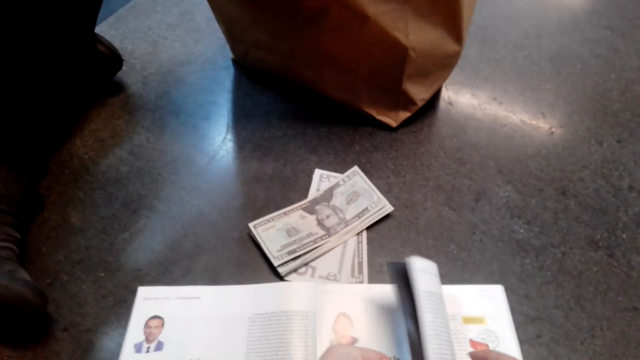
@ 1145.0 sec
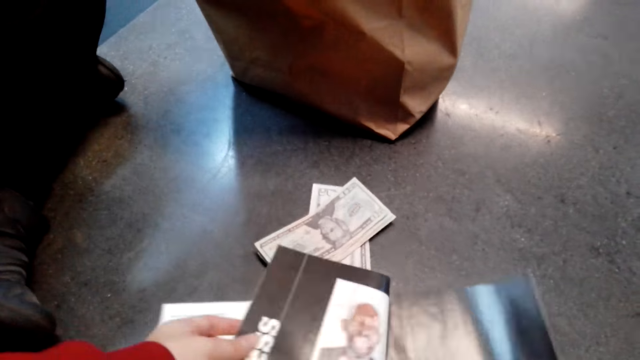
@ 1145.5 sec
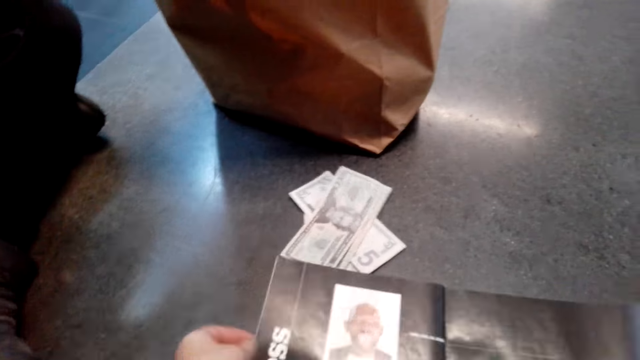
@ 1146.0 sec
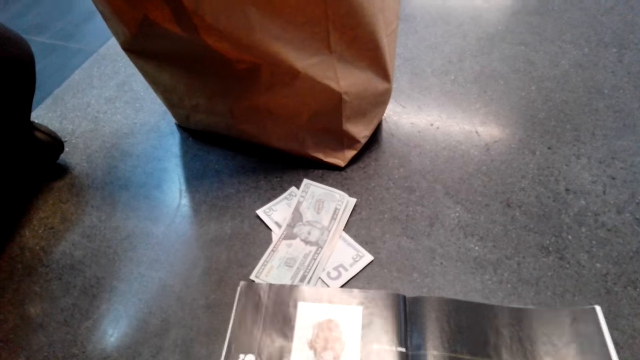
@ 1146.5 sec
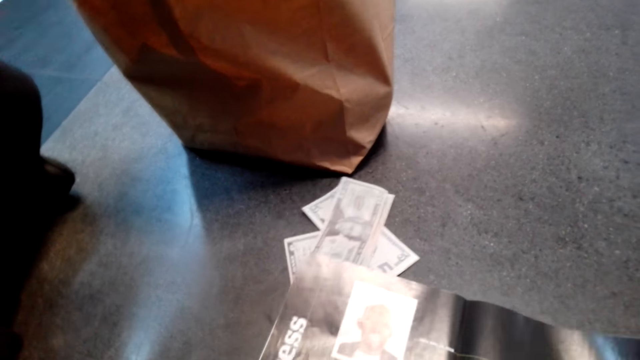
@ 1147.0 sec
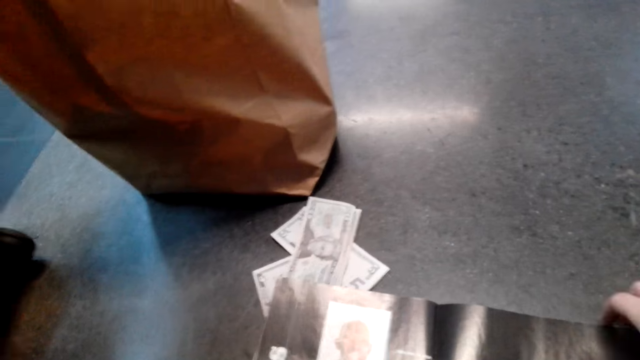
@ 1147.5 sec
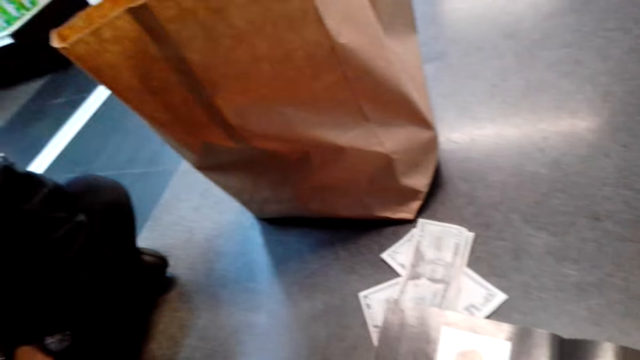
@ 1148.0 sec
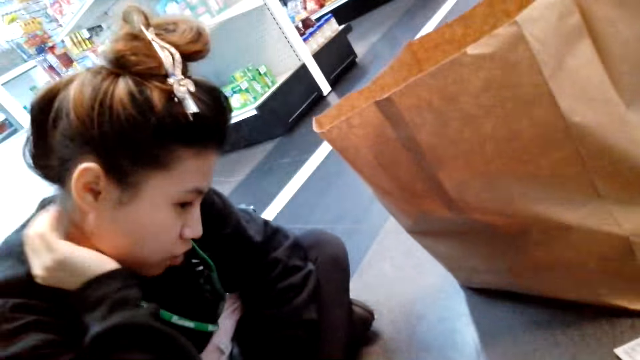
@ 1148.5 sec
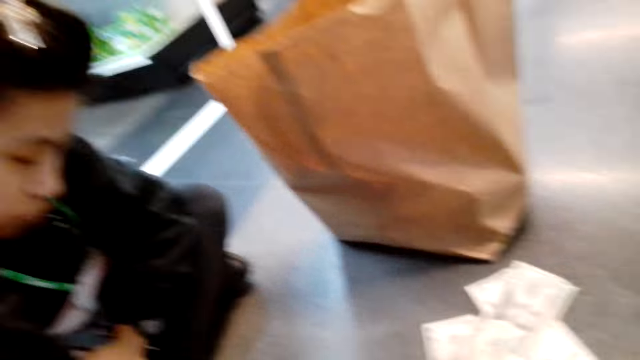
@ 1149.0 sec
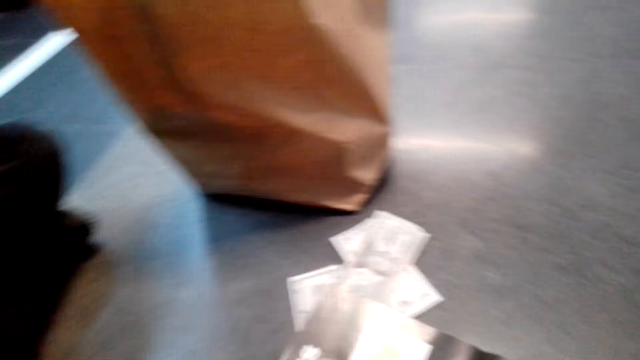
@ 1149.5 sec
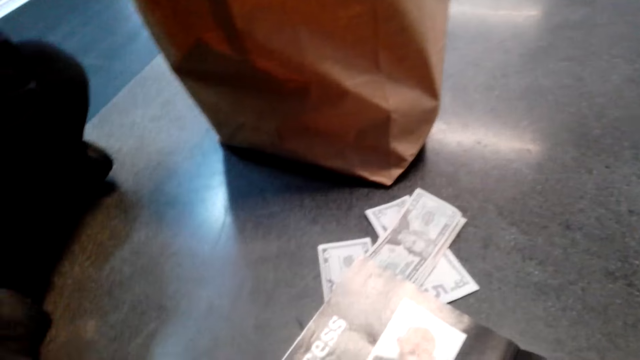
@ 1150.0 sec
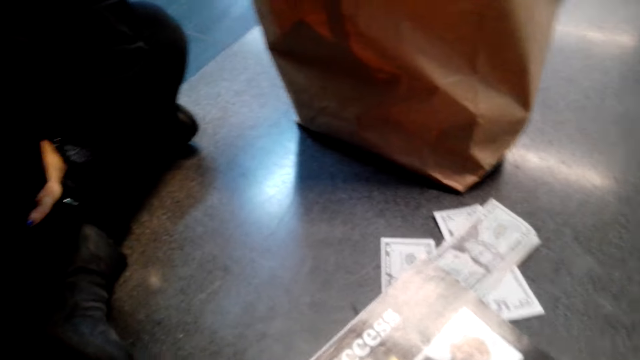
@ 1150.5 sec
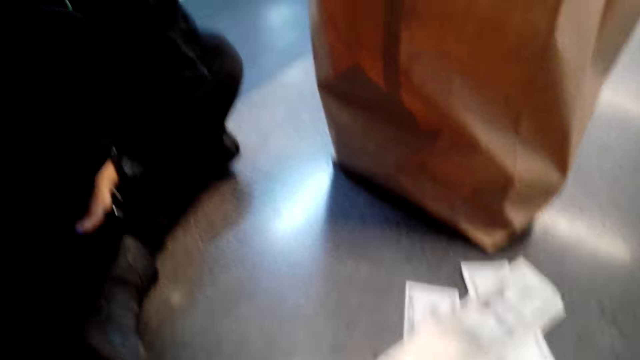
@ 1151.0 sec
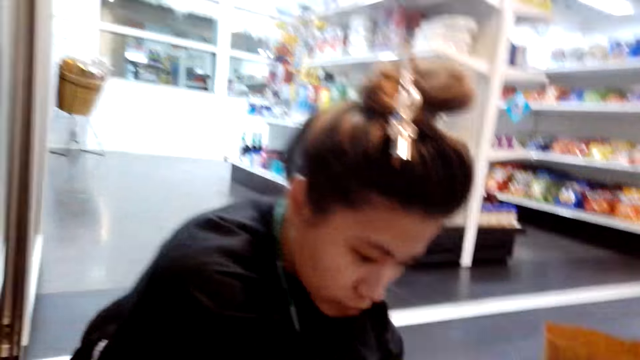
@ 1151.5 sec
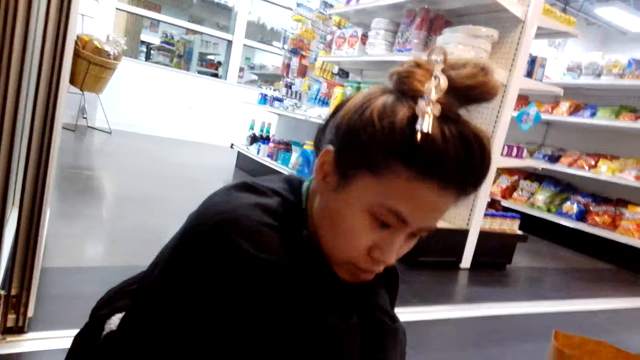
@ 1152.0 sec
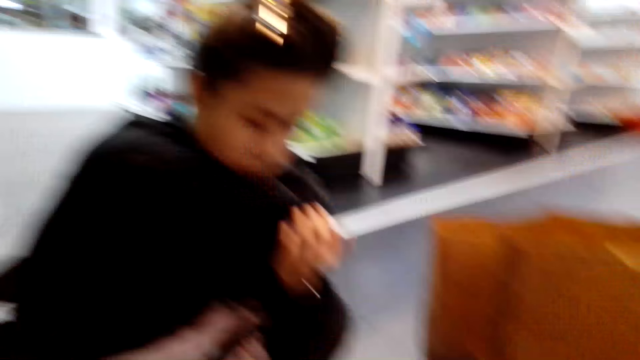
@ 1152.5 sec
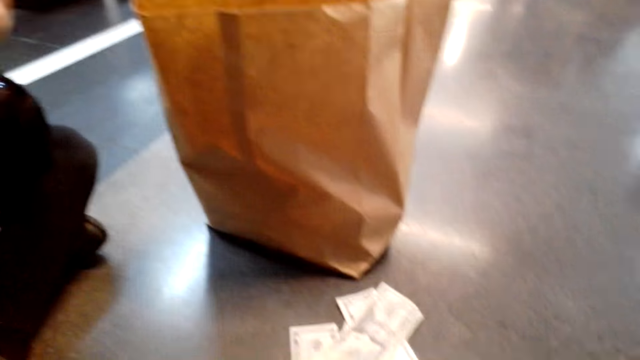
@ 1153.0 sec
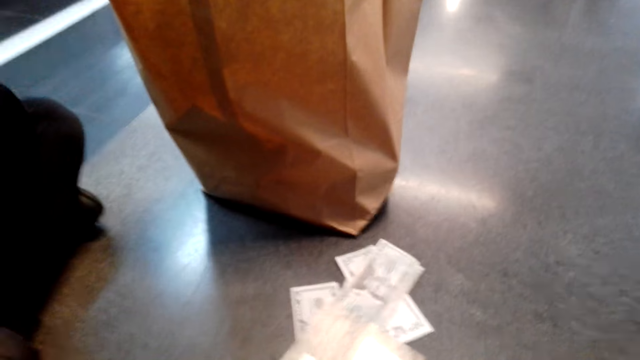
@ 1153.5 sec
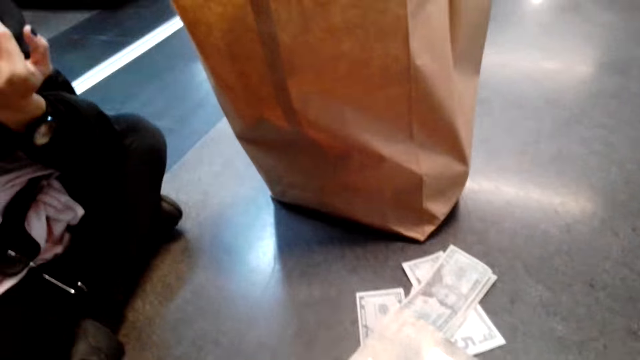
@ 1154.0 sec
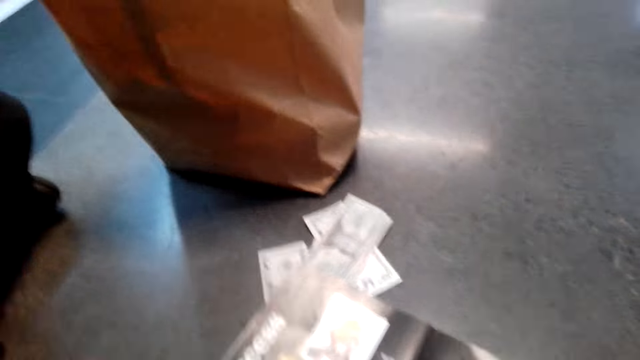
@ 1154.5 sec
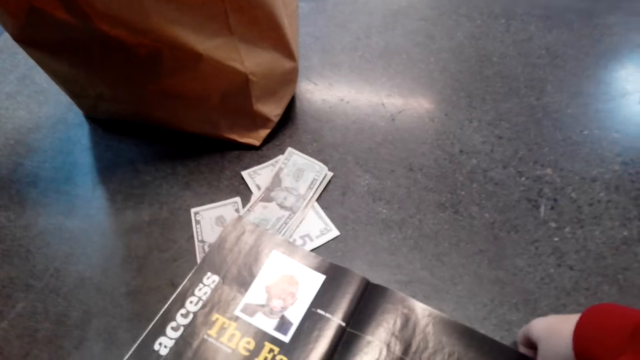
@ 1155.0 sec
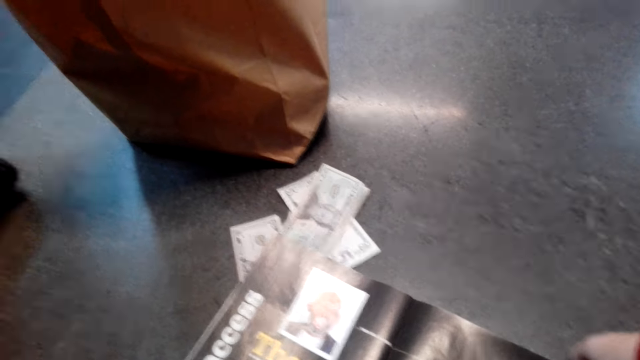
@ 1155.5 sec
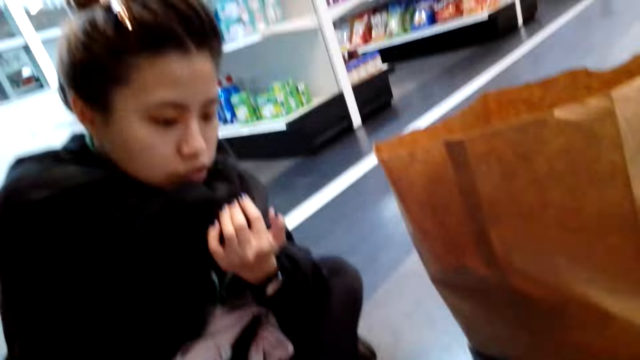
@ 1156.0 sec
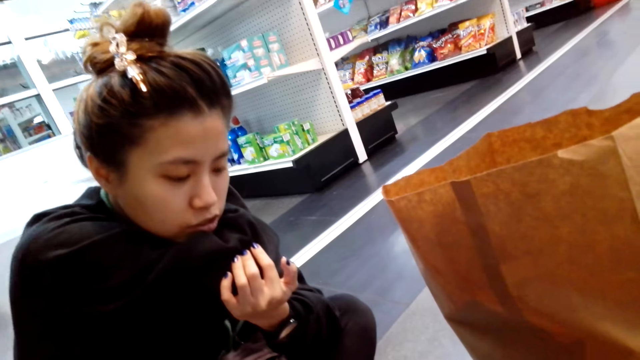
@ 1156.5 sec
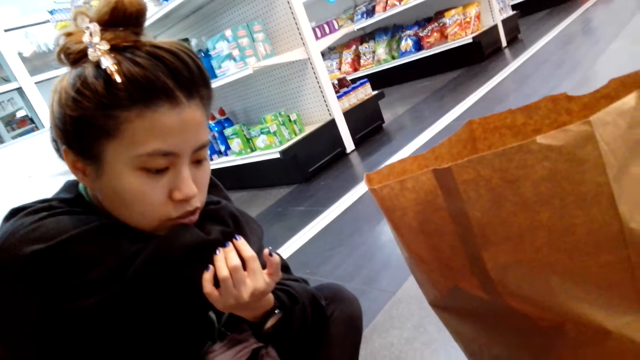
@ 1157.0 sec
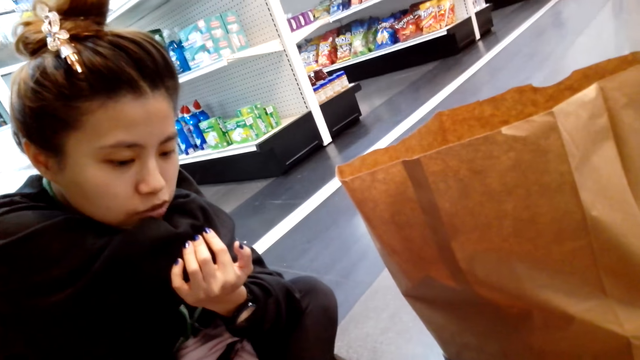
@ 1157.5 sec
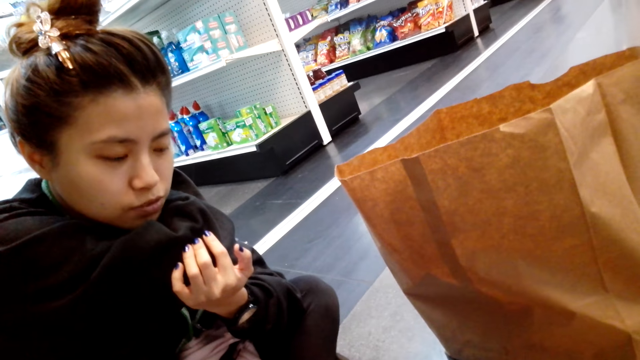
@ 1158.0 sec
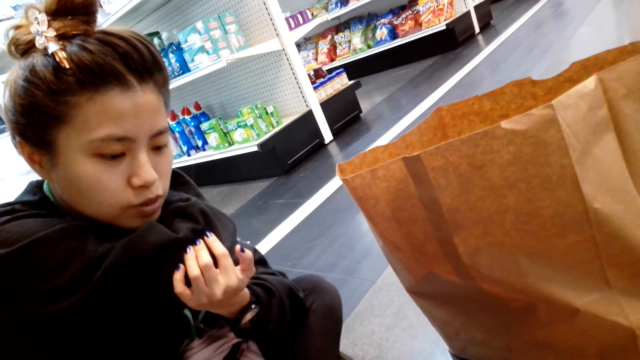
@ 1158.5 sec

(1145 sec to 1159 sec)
A woman scratches herself. The camera wearer looks at the woman. The woman holds her right elbow with the left hand. The camera wearer looks at the magazine. They look at the woman.

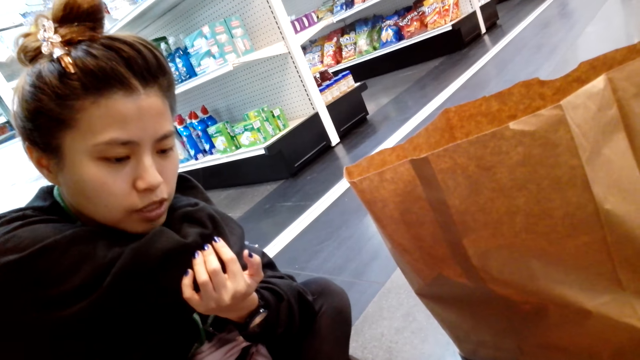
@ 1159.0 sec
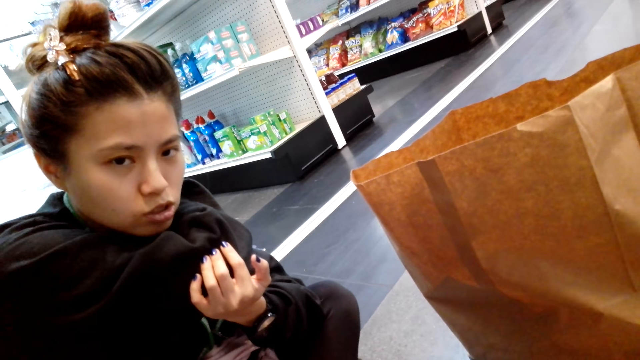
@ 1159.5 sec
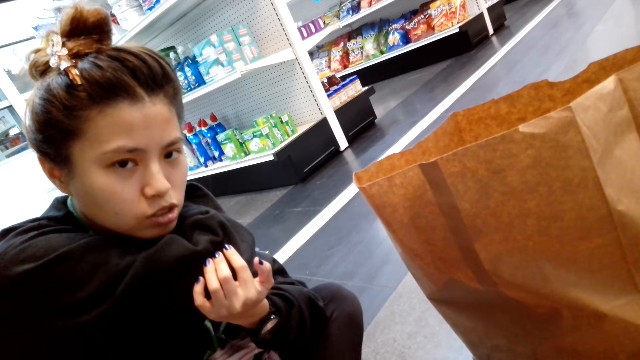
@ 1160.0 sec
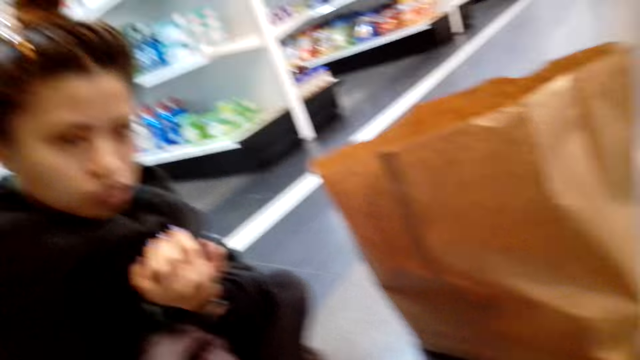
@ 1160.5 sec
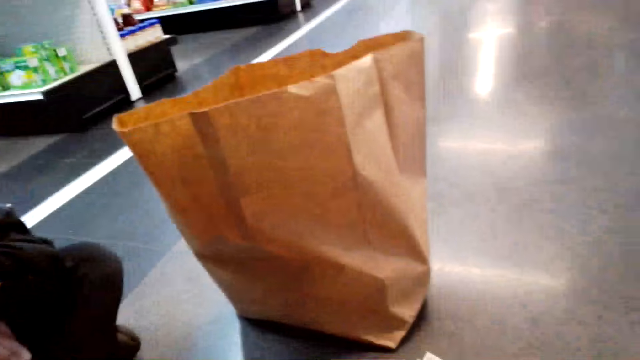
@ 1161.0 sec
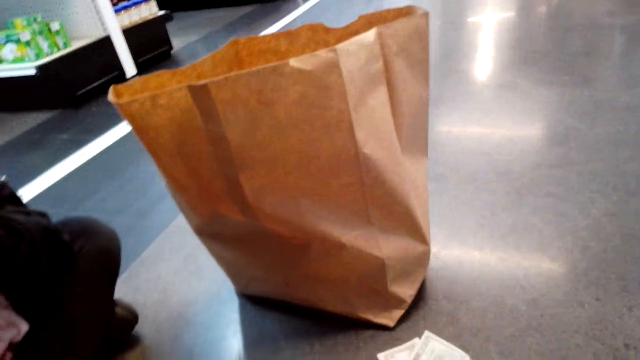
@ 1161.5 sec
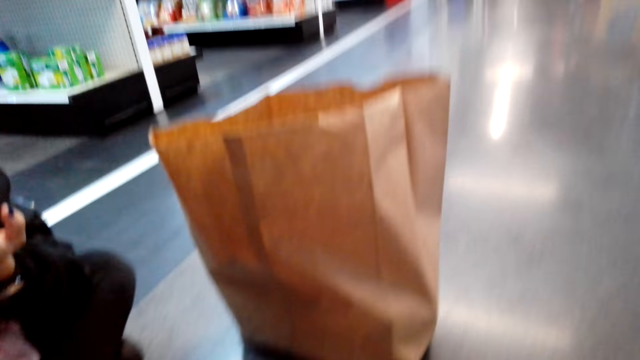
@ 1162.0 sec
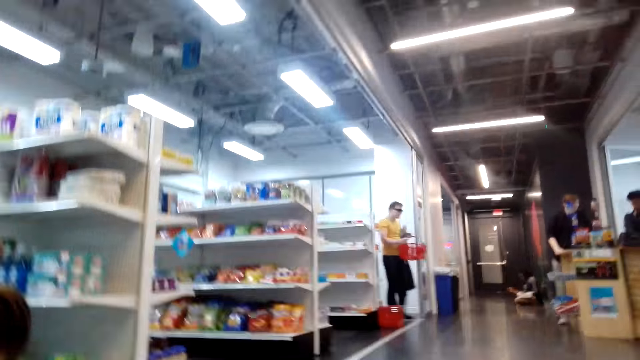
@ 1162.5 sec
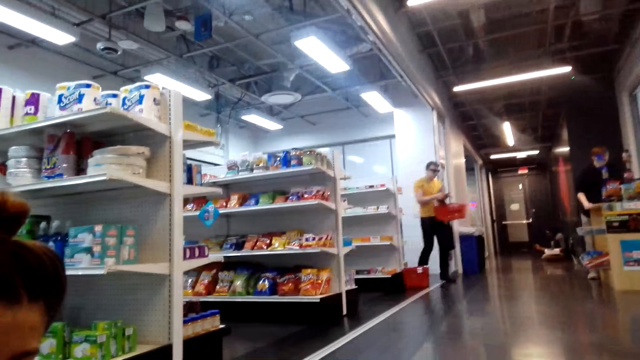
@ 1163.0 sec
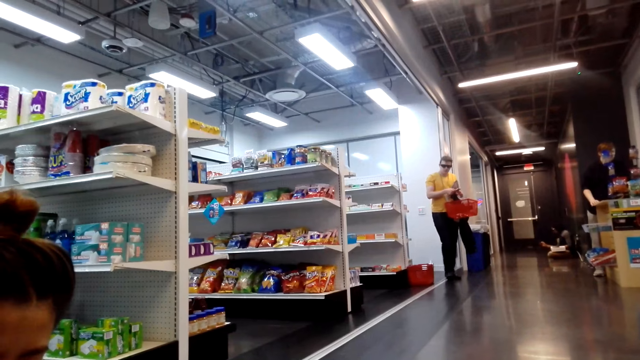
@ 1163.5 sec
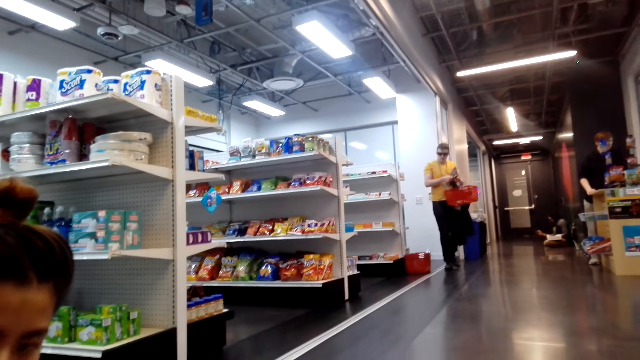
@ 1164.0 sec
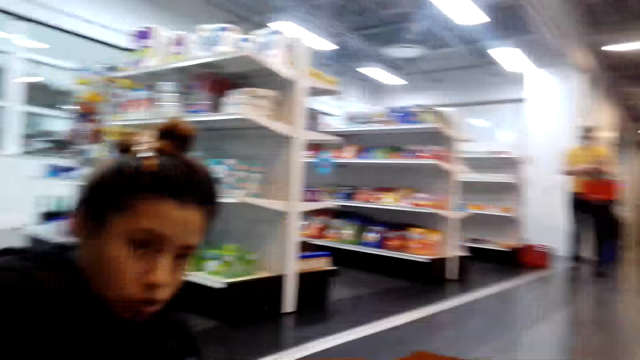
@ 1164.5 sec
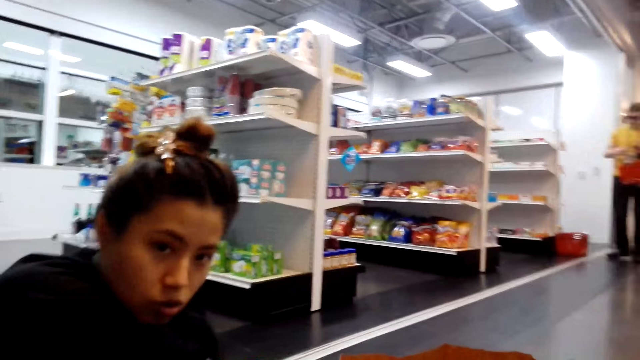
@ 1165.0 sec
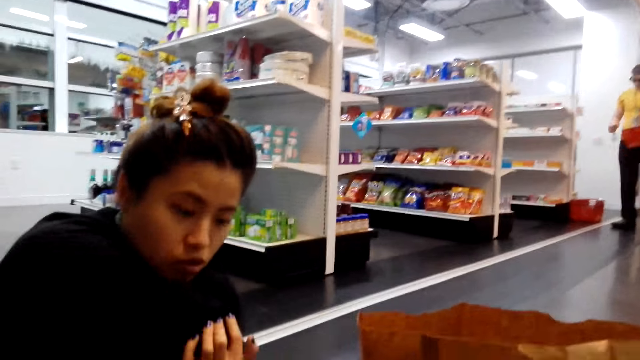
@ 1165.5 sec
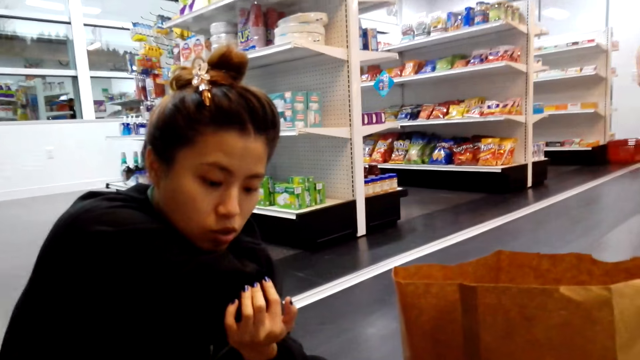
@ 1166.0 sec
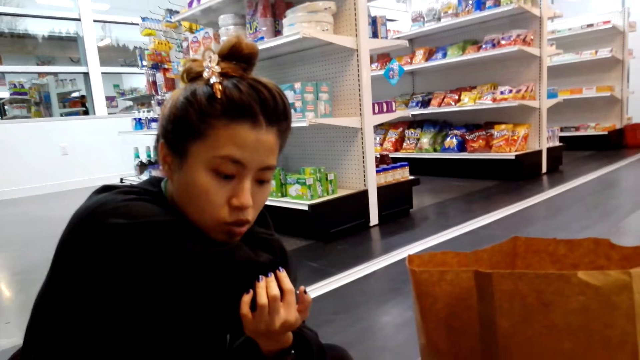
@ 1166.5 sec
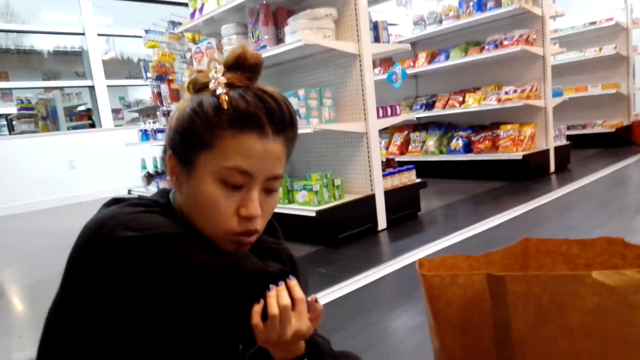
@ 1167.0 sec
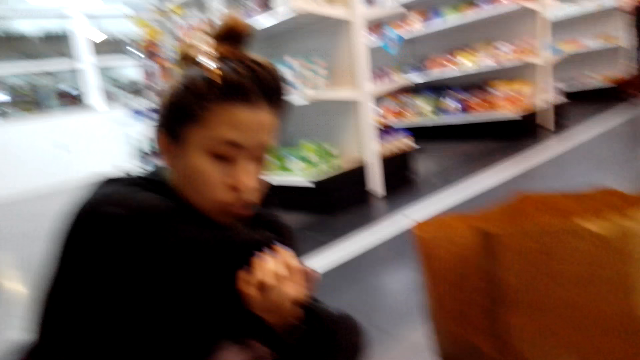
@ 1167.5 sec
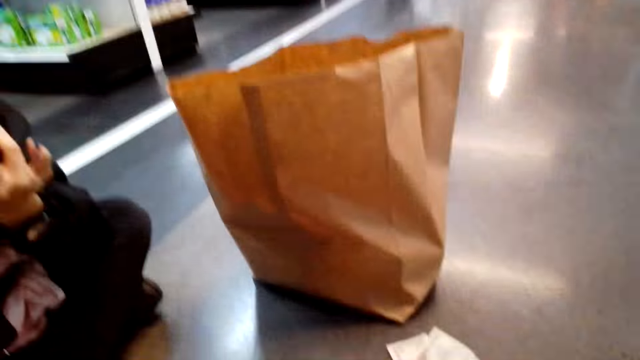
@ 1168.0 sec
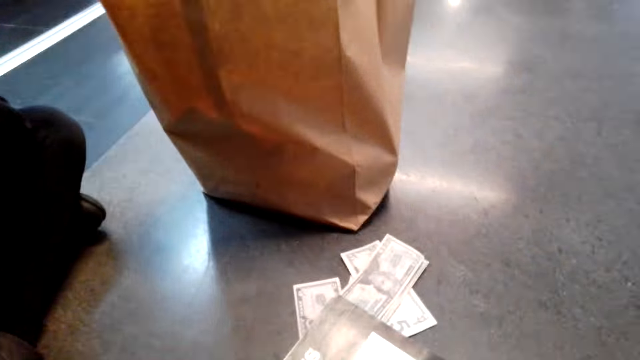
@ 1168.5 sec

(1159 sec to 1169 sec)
A woman talks. The camera wearer looks around. They look at the woman.
